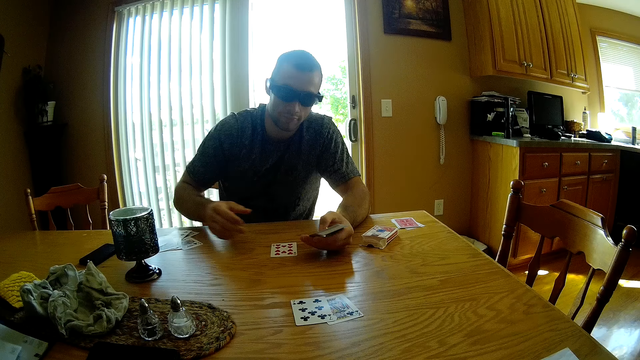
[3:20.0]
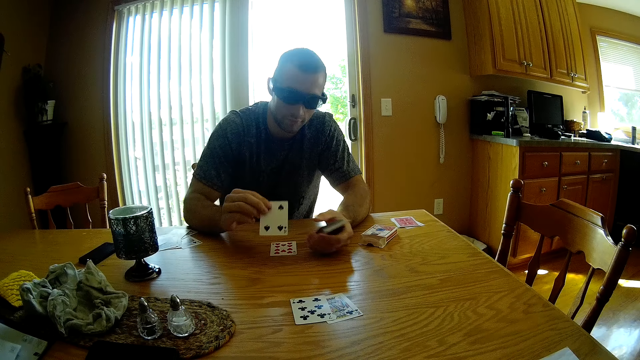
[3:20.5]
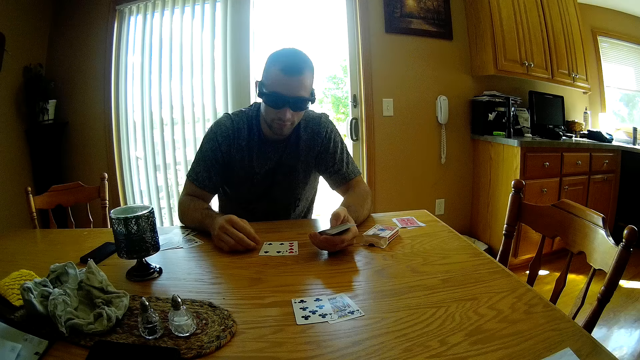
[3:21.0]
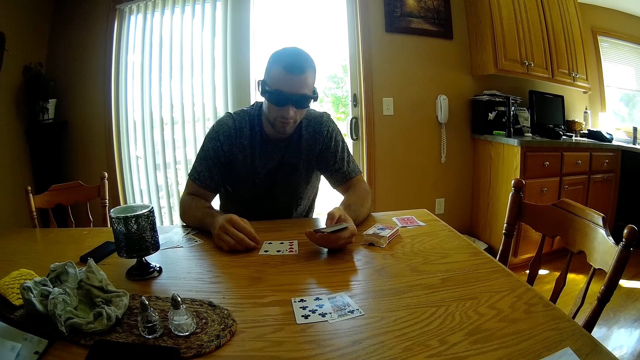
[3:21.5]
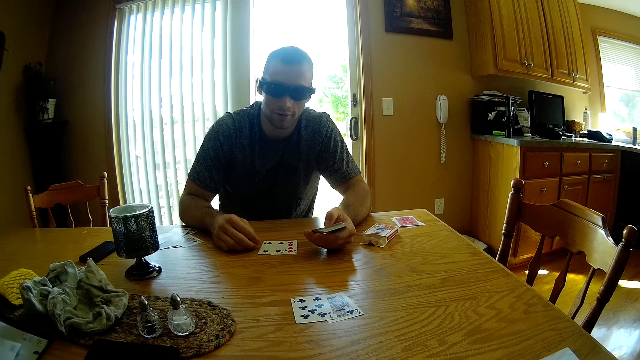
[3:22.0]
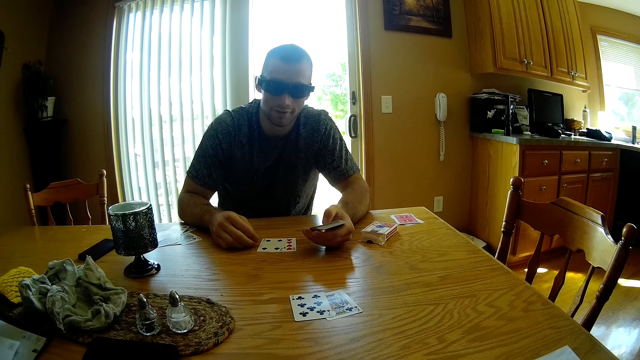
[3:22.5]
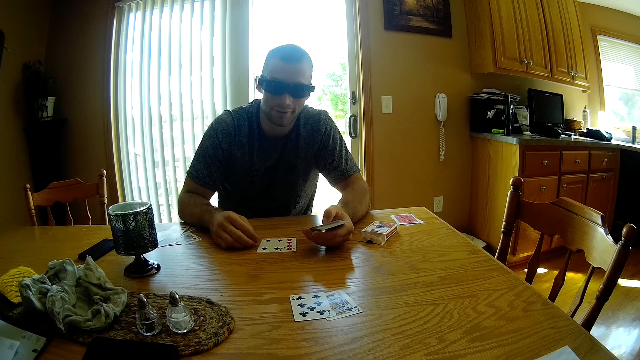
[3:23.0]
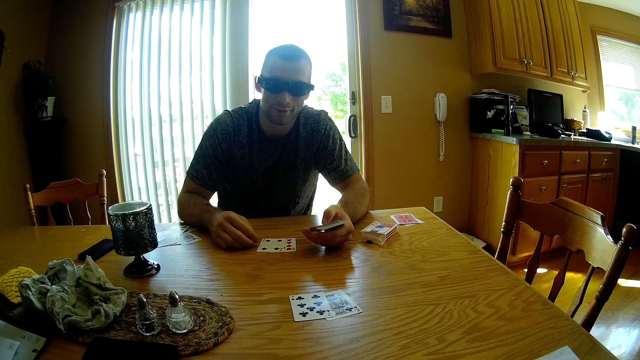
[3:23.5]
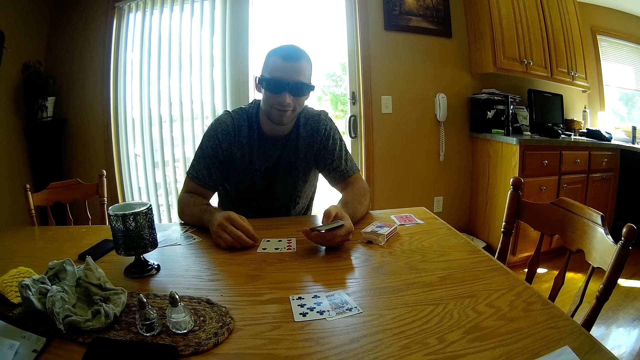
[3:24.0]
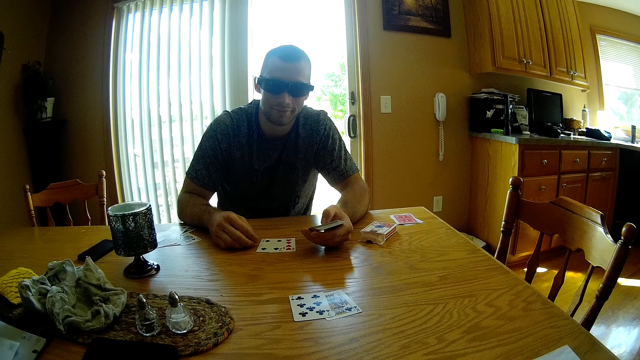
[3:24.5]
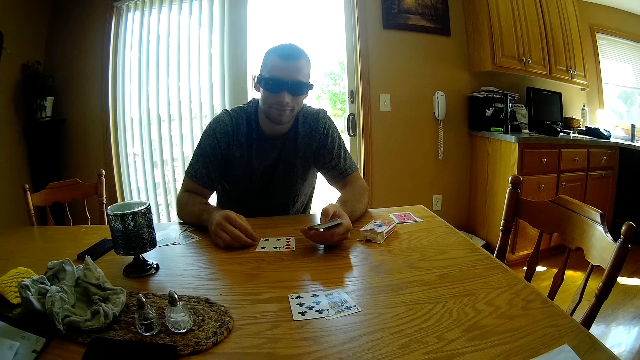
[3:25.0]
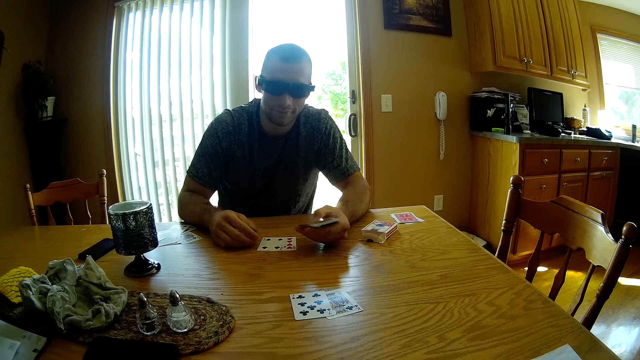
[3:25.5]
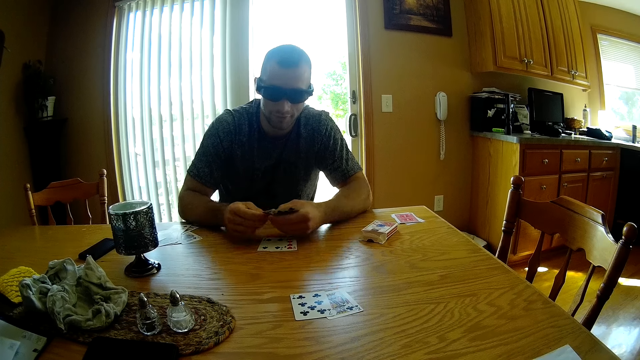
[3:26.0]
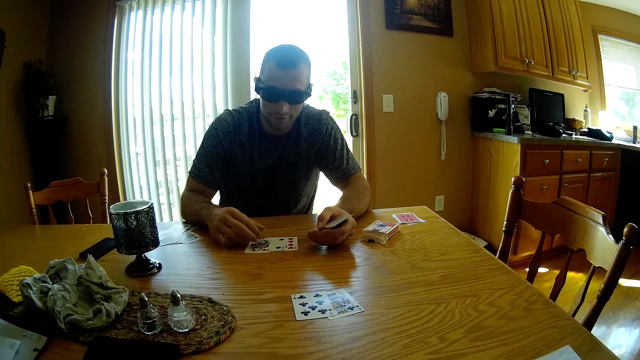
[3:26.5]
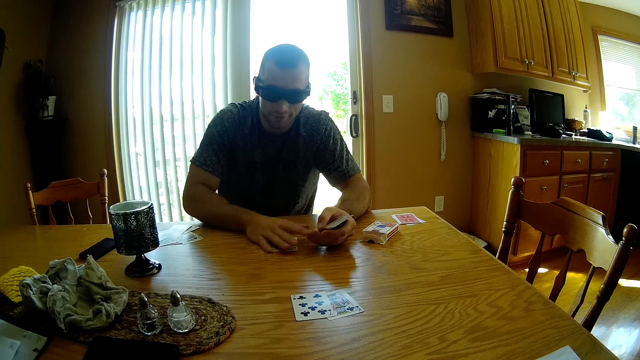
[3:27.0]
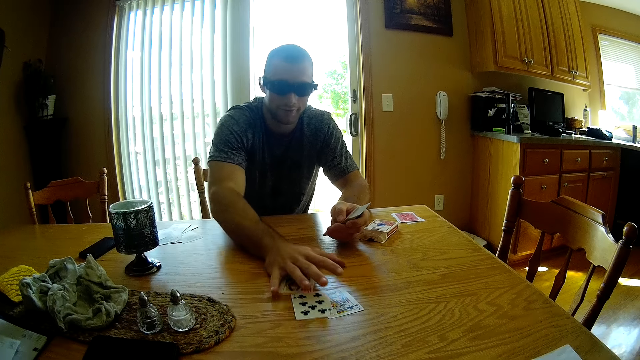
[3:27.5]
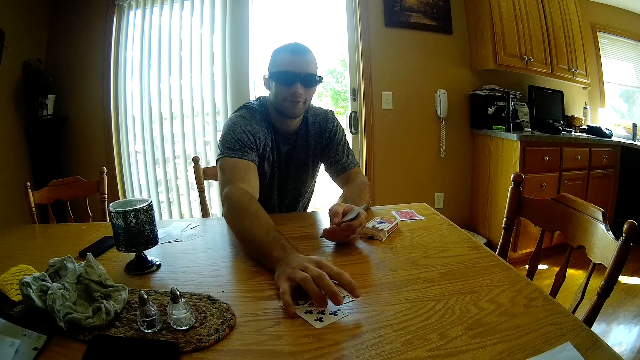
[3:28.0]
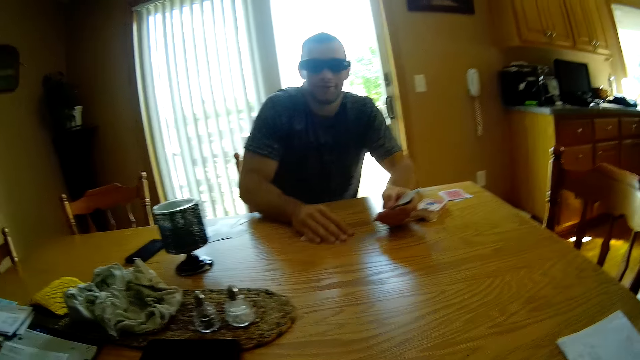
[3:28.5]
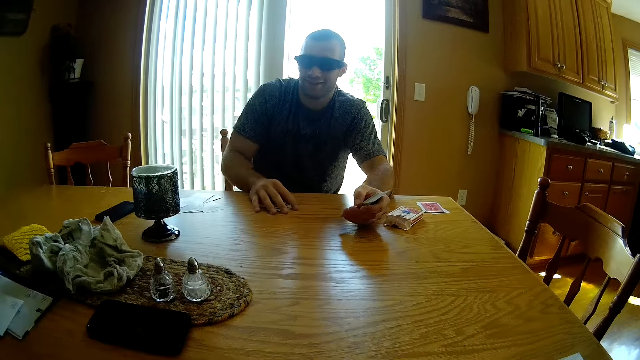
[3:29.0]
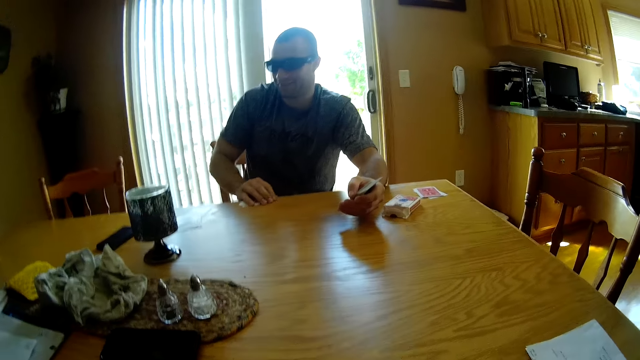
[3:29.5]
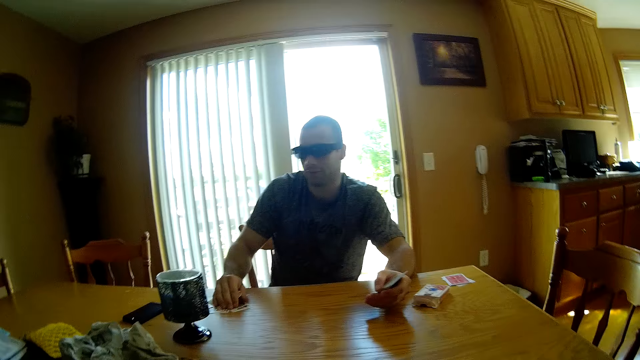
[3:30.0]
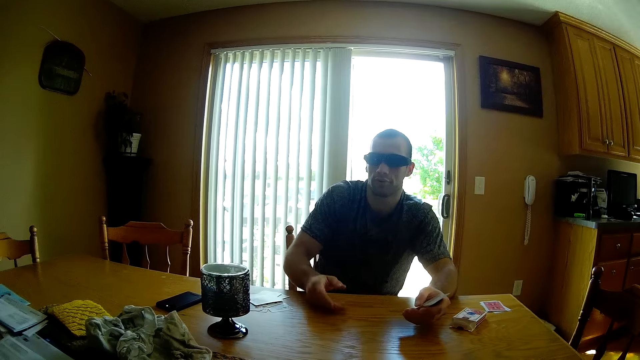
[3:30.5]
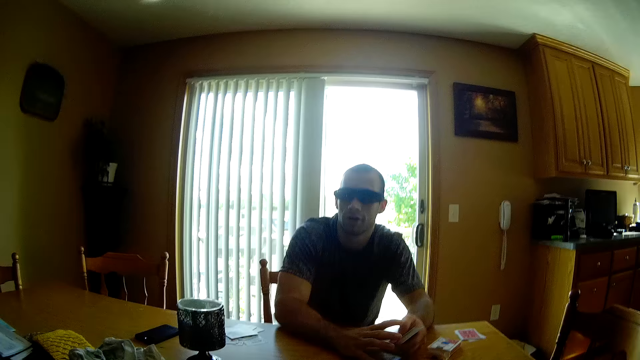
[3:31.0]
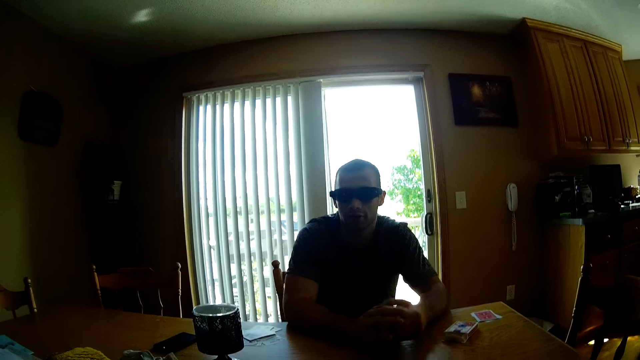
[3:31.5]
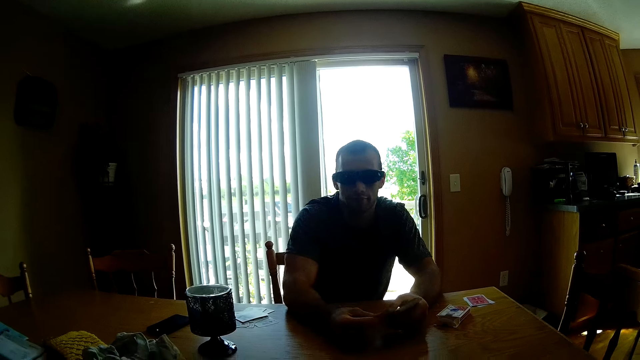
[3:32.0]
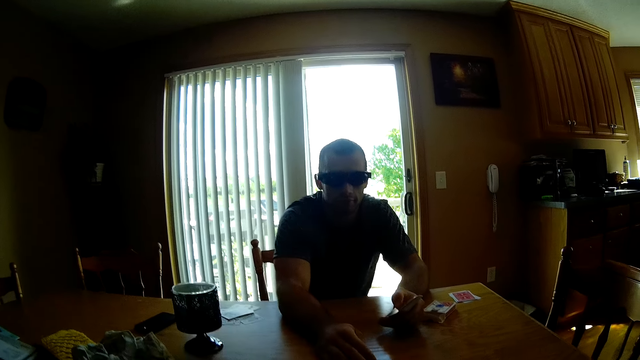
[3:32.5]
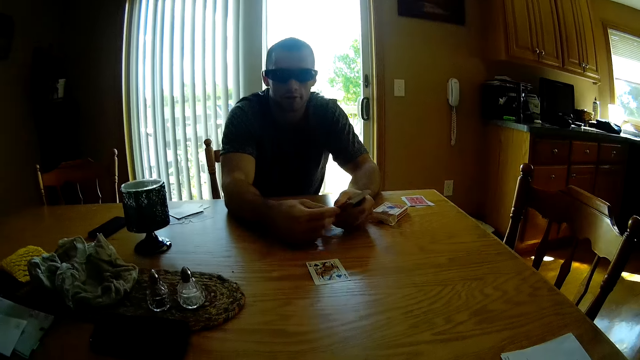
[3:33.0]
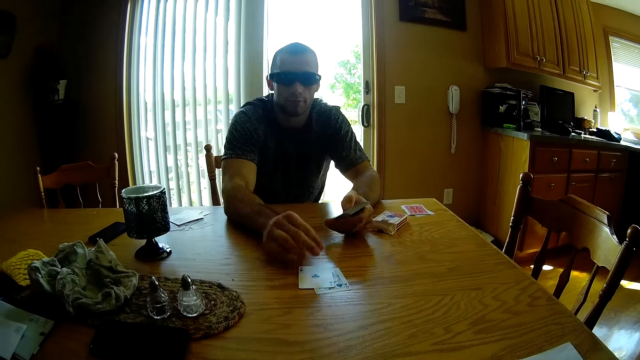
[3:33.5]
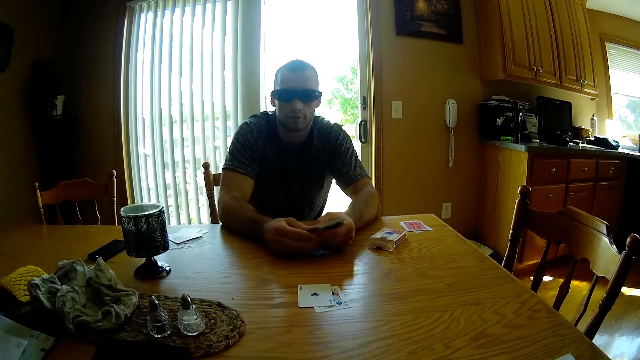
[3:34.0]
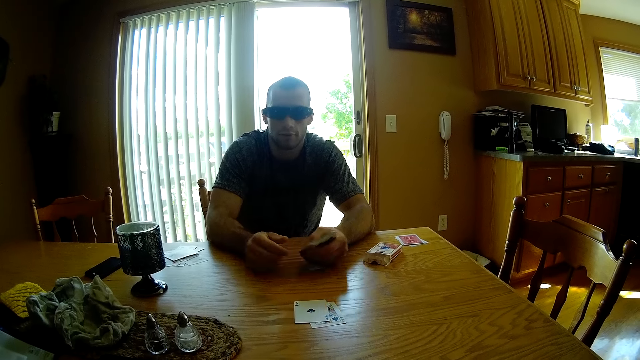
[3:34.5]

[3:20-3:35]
The camera wearer pushes cards aside. A man places cards on the table. The man converses, puts down the play card, moves the play cards on the table and takes the play cards. The man places the cards on the table and arranges the play cards on the table.

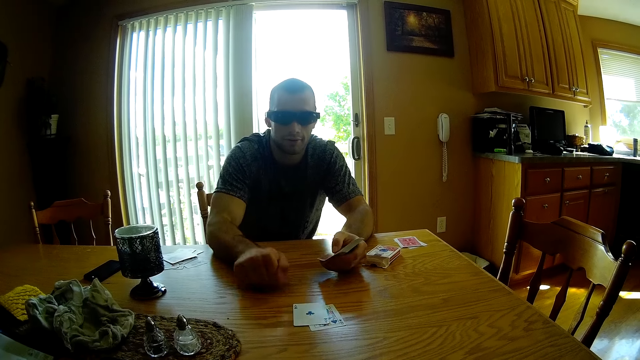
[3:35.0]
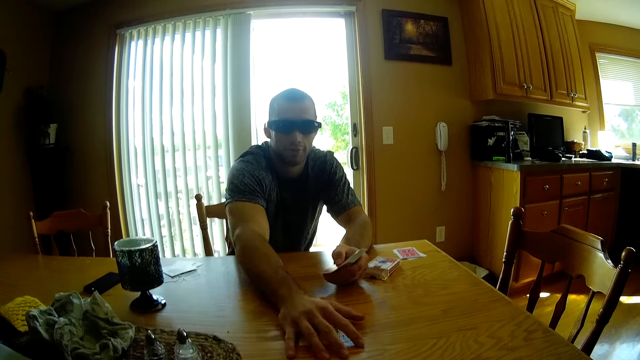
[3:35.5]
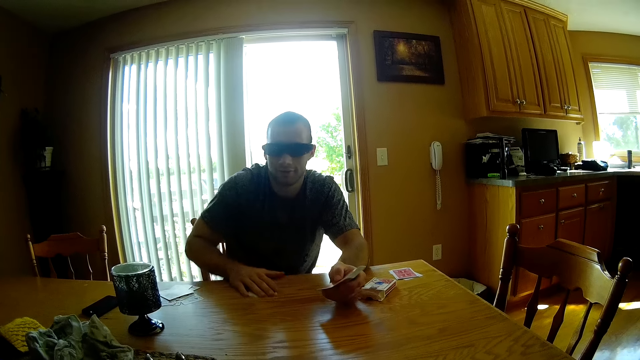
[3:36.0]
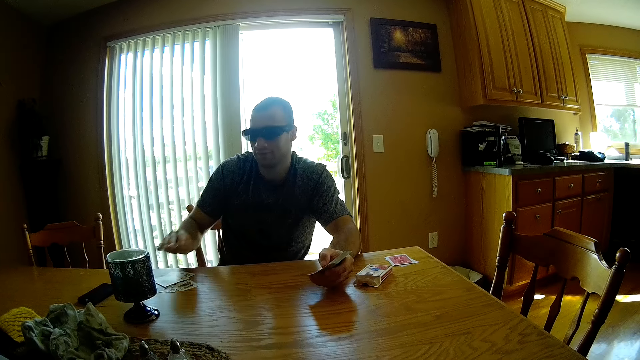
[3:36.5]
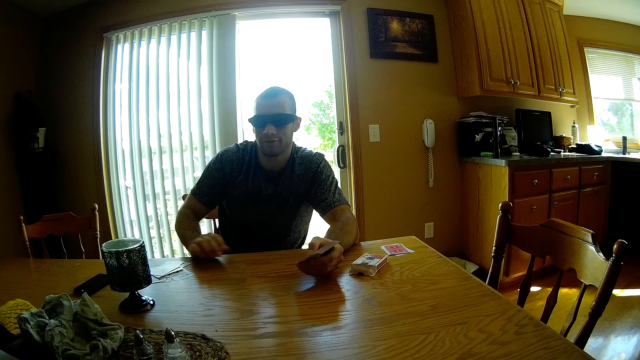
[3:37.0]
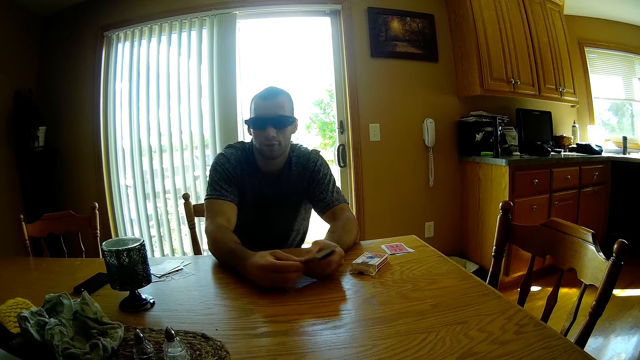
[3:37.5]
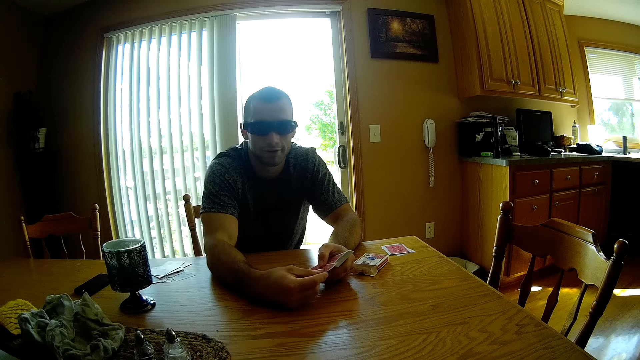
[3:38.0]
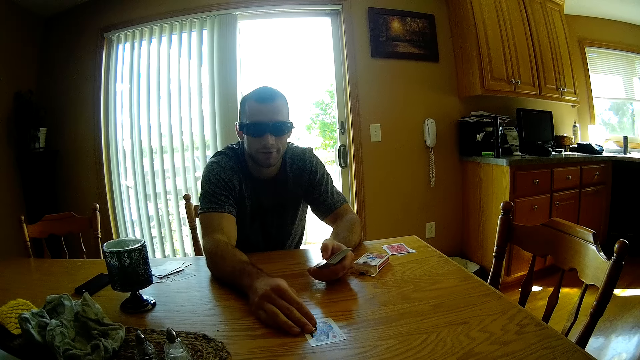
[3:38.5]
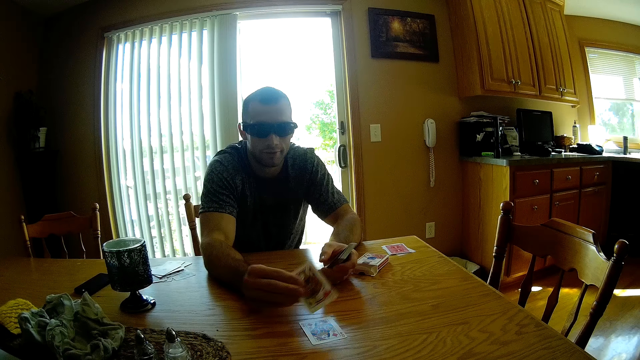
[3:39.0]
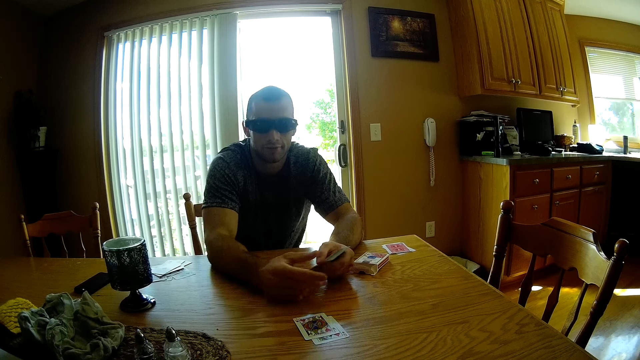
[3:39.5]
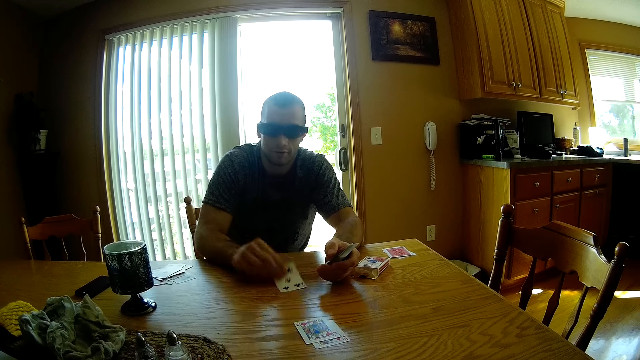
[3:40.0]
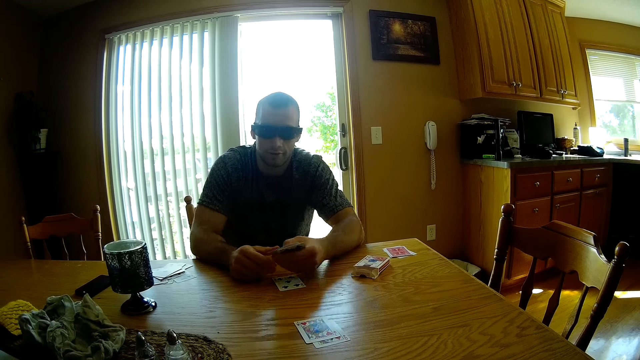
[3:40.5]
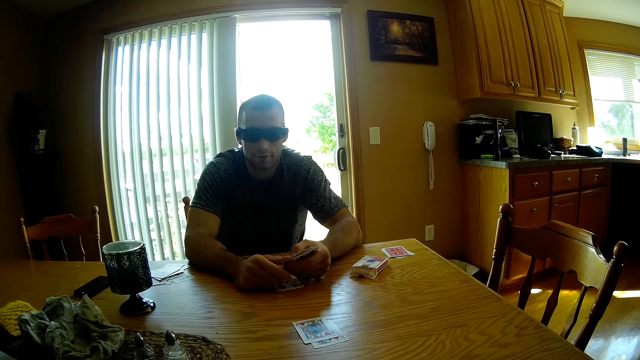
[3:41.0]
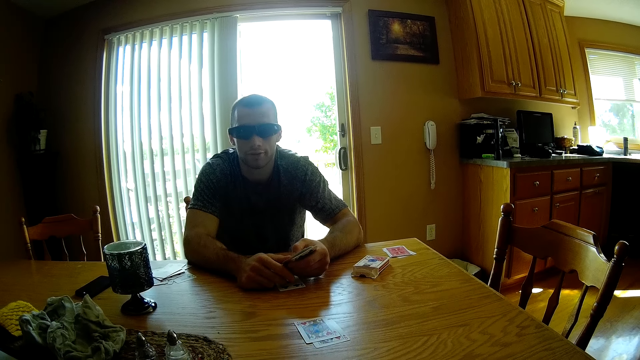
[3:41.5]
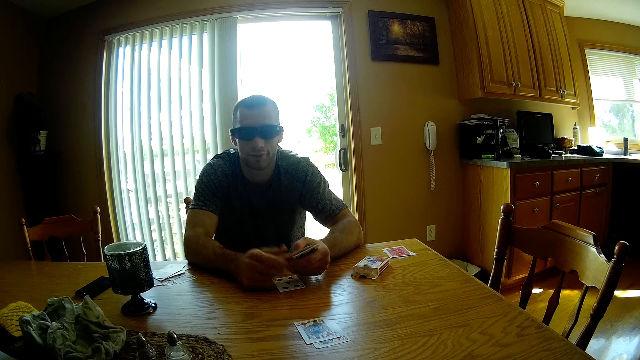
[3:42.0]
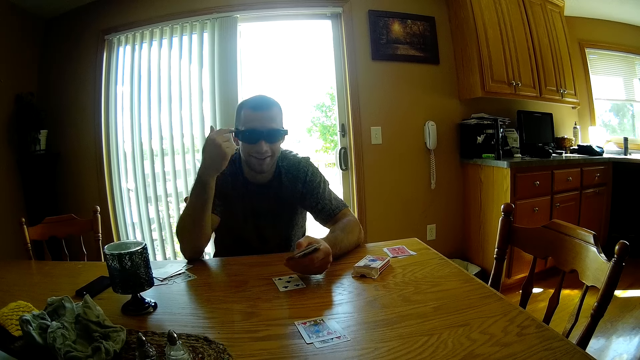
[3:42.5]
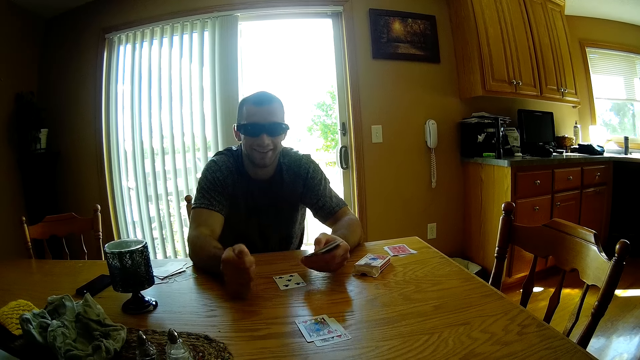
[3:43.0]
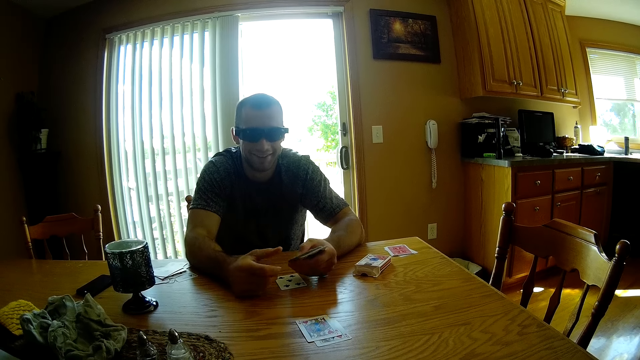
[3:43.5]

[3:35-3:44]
A man taps his hand on the table, takes the play cards and puts down the play cards on the table. The man takes the play card and arranges the play card on the table. The man looks at the play cards and touches his eye glasses.
